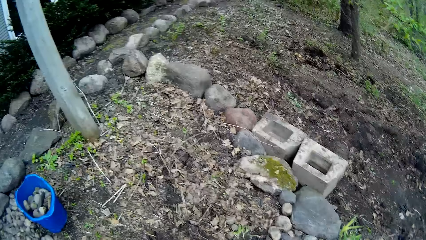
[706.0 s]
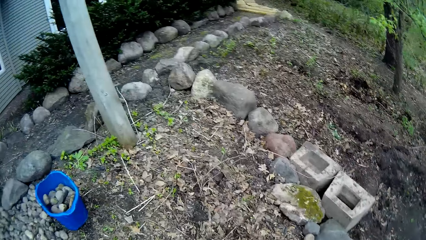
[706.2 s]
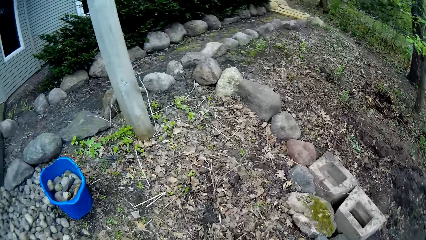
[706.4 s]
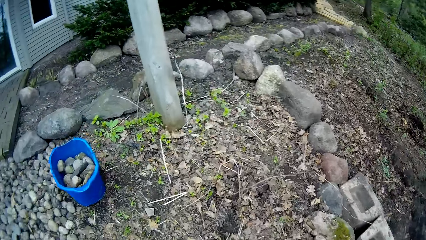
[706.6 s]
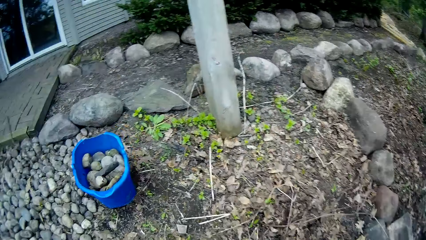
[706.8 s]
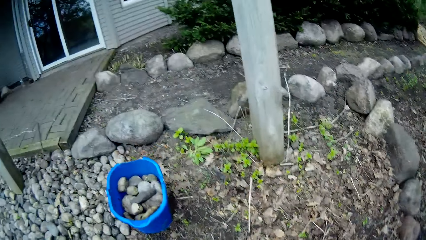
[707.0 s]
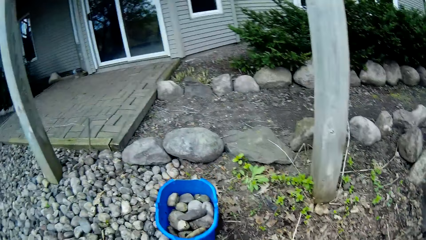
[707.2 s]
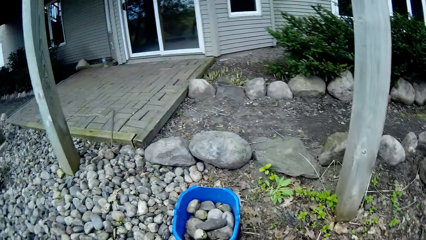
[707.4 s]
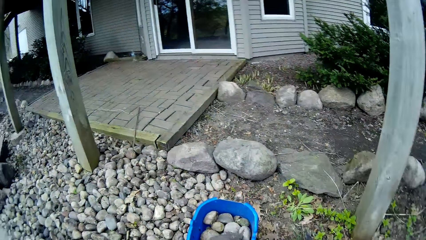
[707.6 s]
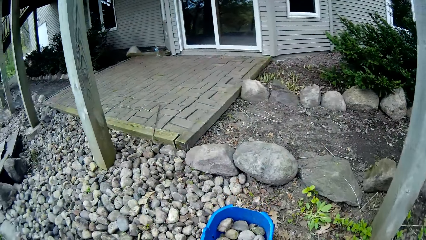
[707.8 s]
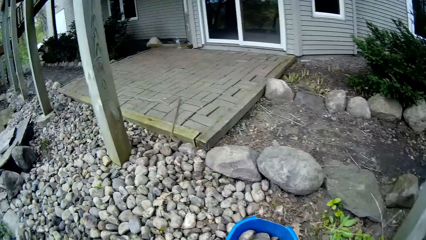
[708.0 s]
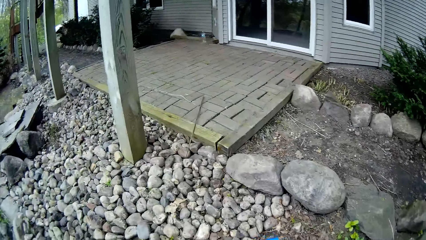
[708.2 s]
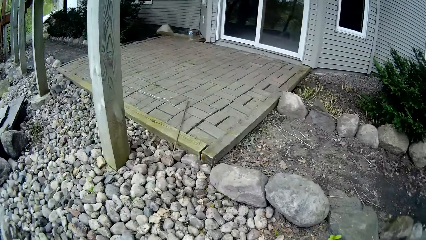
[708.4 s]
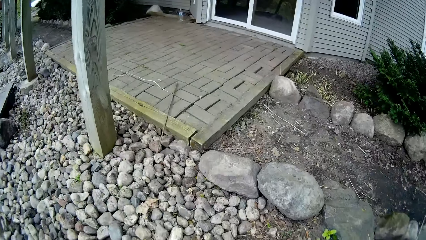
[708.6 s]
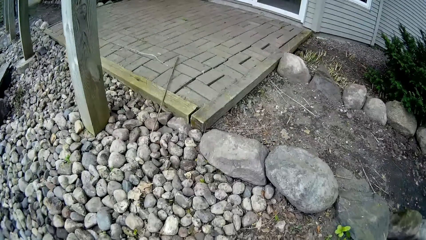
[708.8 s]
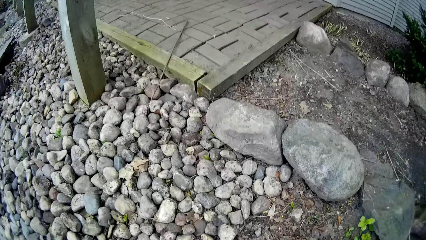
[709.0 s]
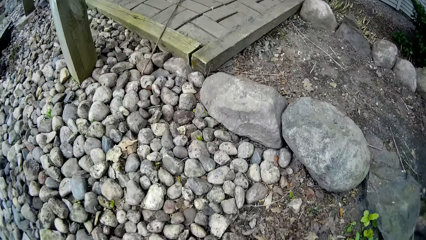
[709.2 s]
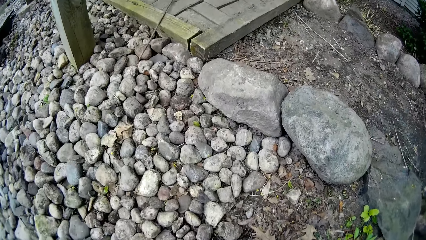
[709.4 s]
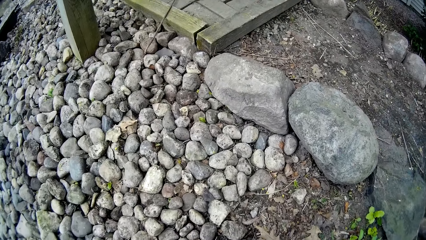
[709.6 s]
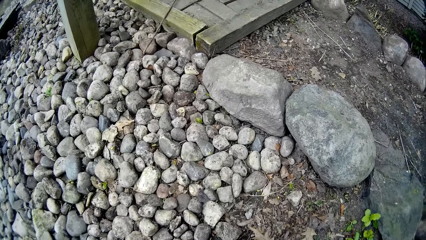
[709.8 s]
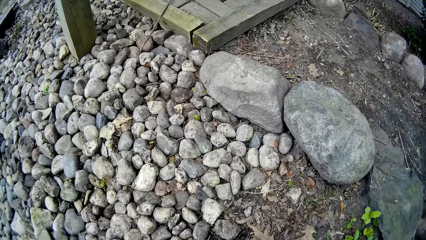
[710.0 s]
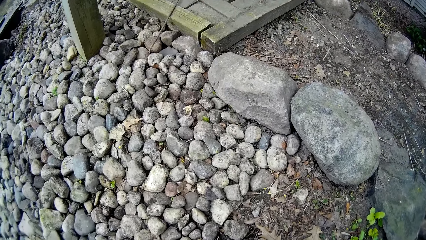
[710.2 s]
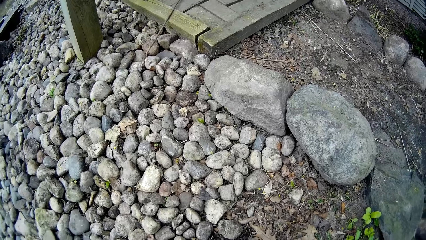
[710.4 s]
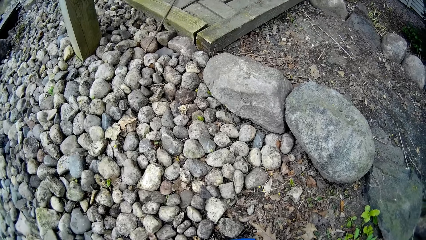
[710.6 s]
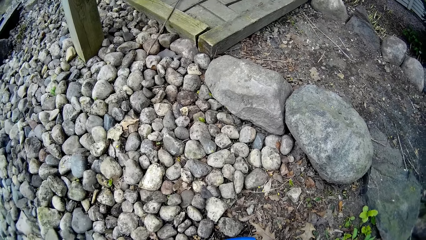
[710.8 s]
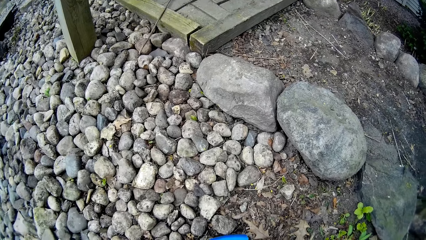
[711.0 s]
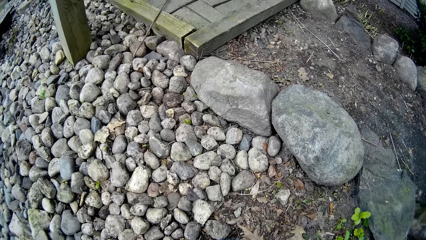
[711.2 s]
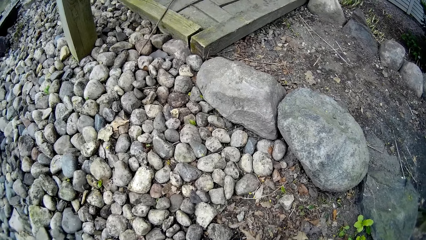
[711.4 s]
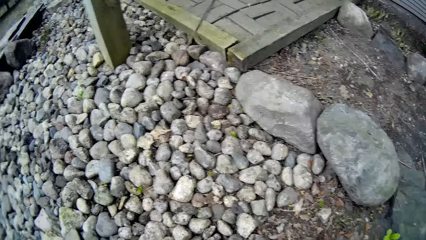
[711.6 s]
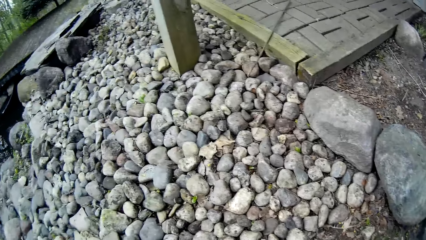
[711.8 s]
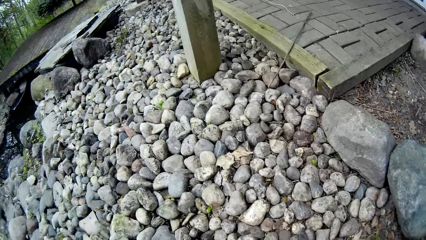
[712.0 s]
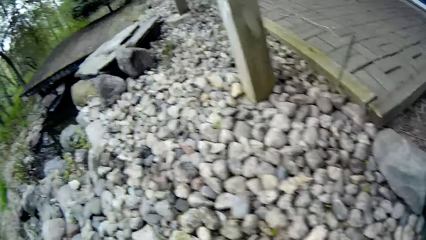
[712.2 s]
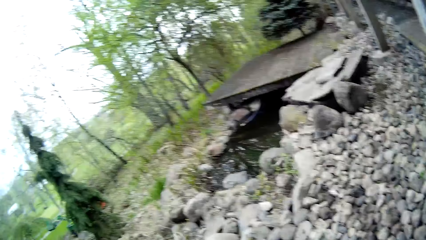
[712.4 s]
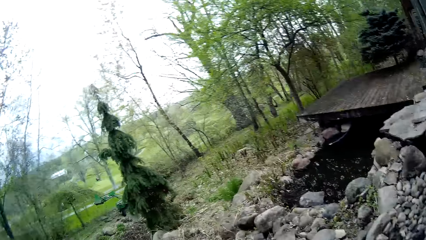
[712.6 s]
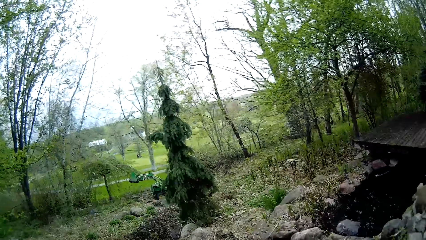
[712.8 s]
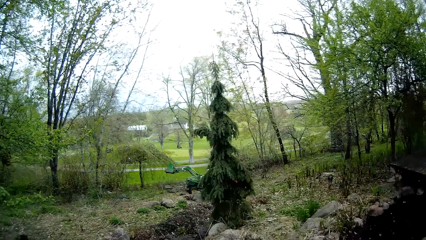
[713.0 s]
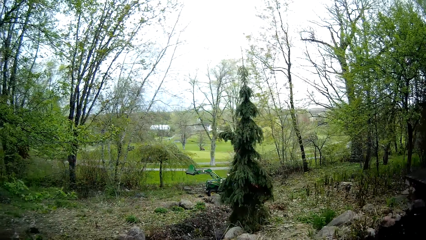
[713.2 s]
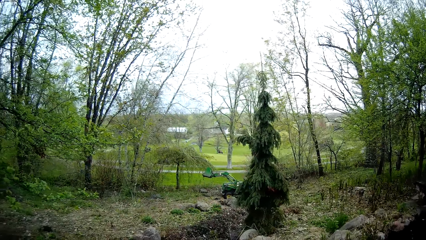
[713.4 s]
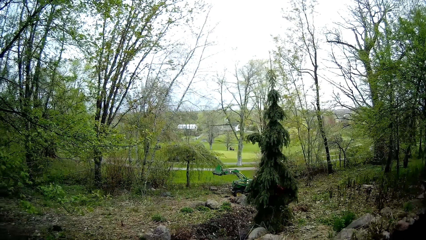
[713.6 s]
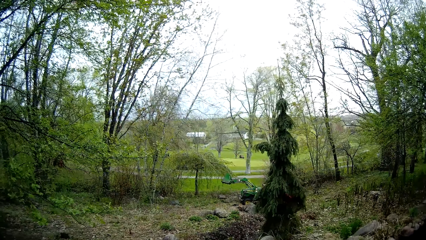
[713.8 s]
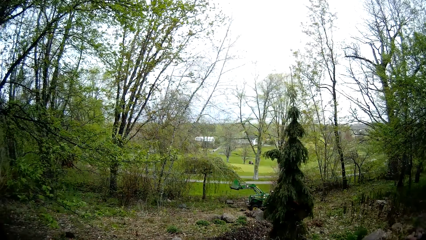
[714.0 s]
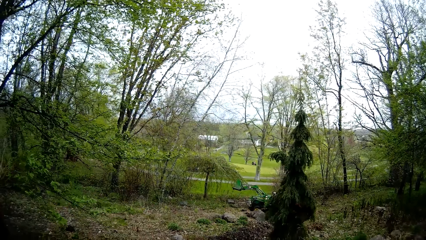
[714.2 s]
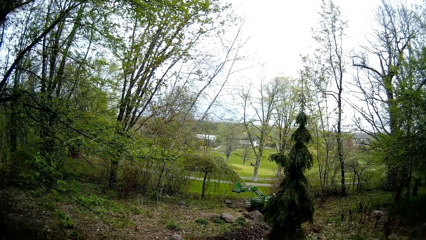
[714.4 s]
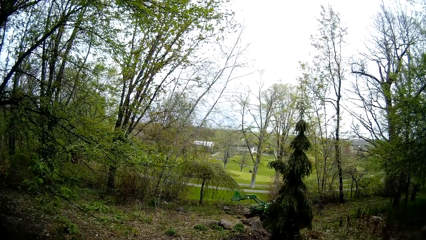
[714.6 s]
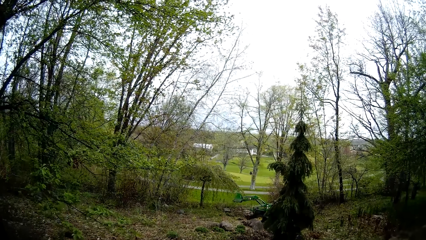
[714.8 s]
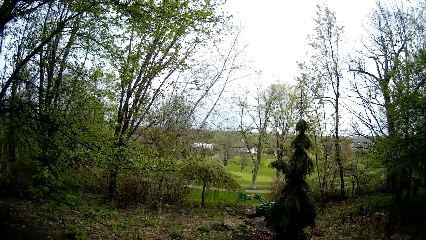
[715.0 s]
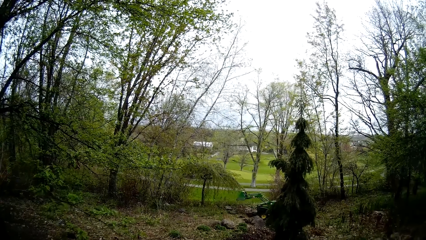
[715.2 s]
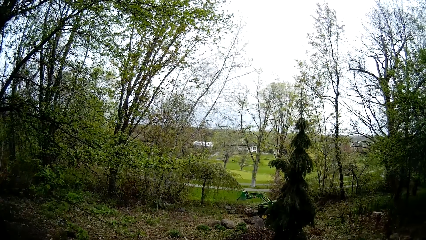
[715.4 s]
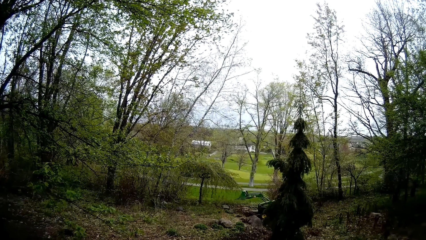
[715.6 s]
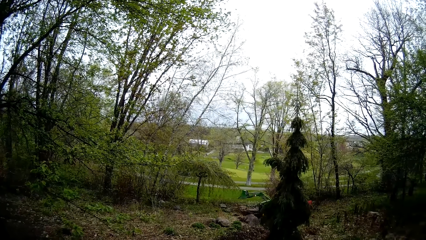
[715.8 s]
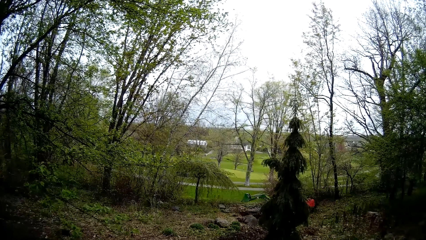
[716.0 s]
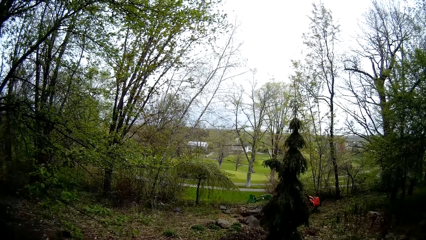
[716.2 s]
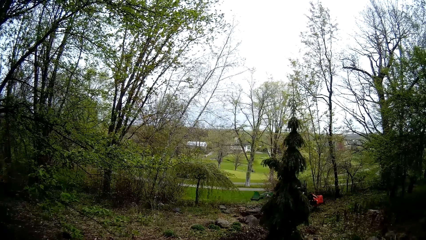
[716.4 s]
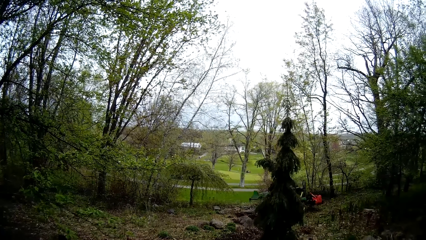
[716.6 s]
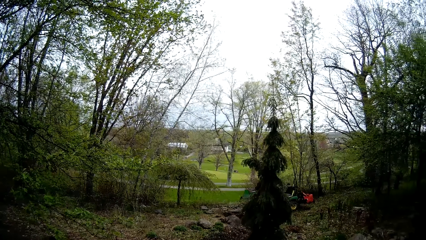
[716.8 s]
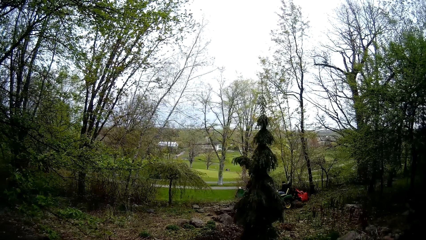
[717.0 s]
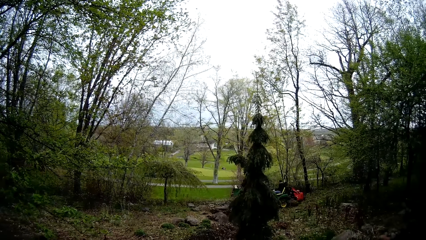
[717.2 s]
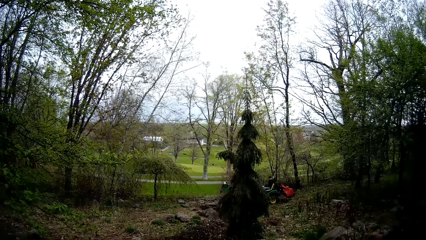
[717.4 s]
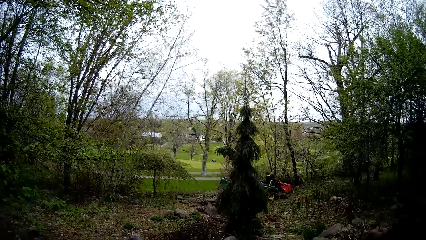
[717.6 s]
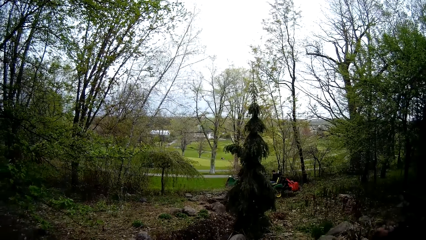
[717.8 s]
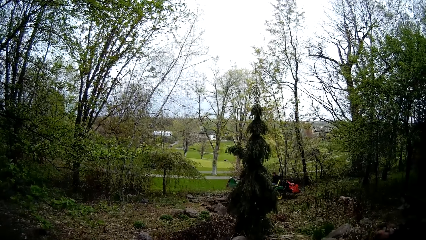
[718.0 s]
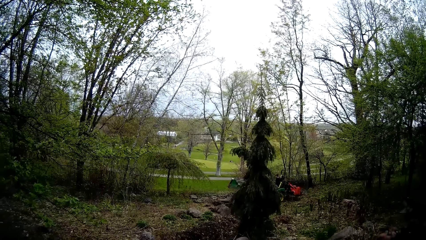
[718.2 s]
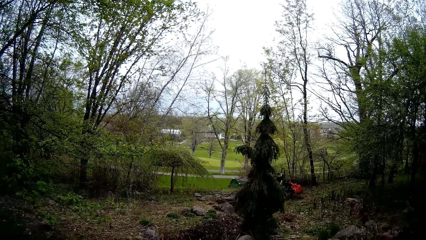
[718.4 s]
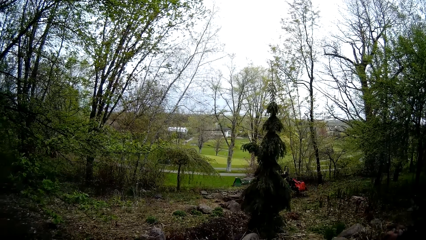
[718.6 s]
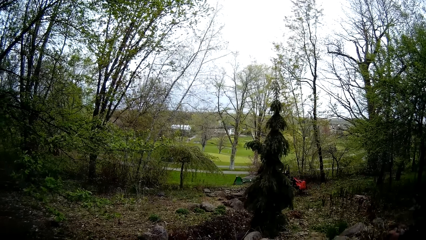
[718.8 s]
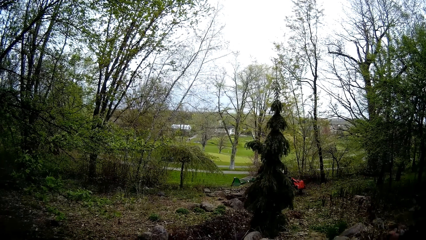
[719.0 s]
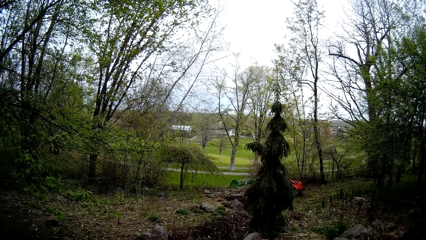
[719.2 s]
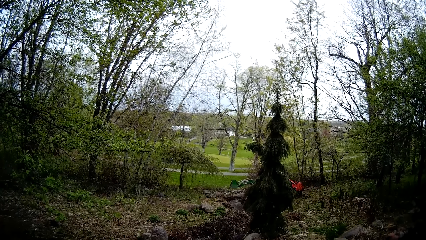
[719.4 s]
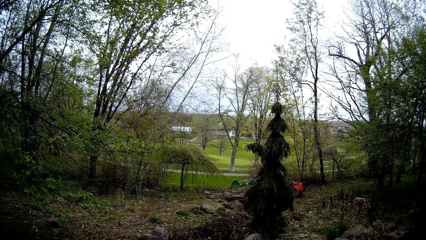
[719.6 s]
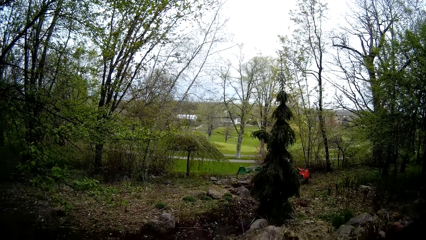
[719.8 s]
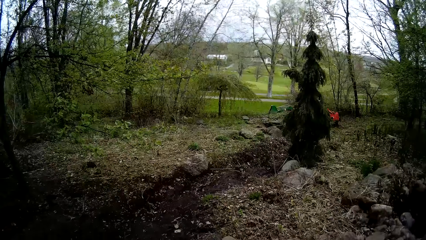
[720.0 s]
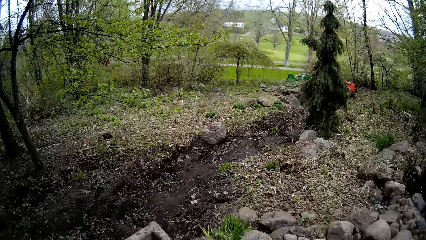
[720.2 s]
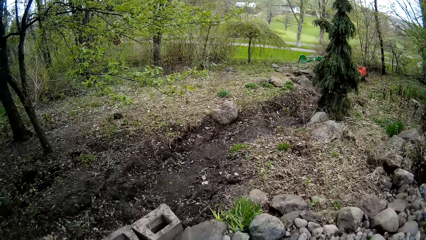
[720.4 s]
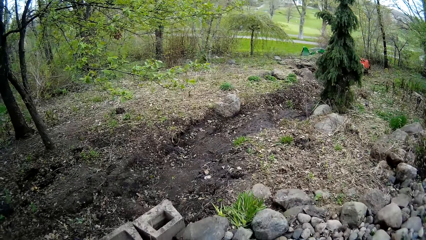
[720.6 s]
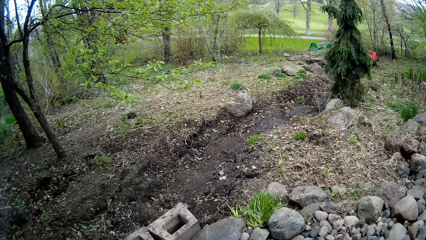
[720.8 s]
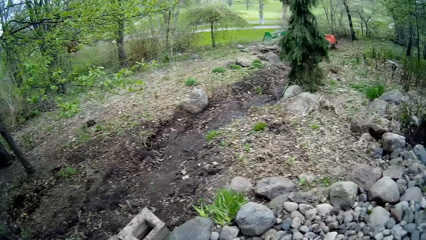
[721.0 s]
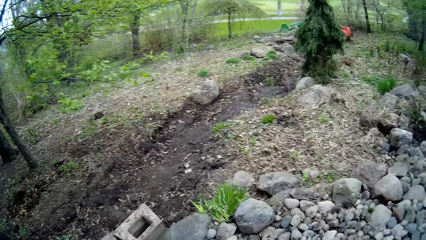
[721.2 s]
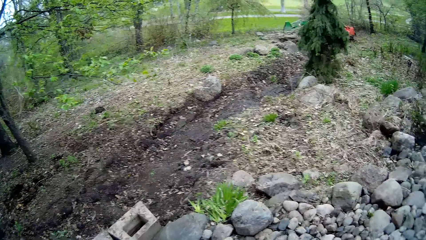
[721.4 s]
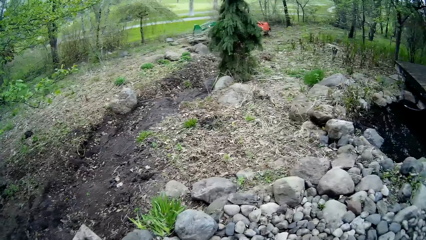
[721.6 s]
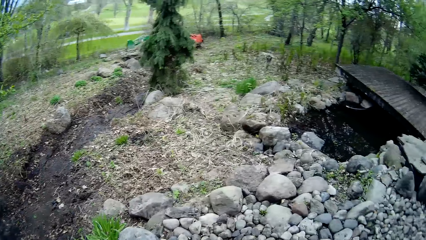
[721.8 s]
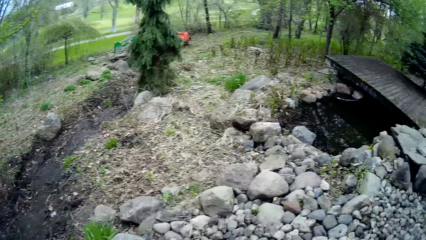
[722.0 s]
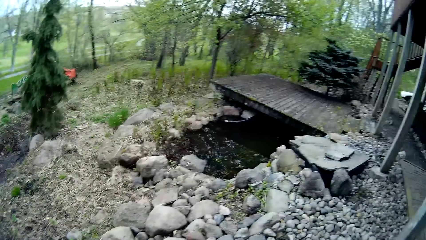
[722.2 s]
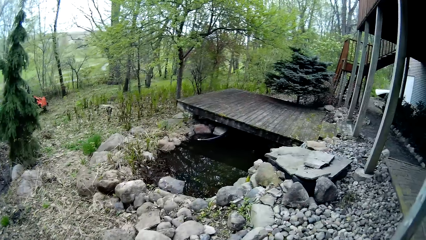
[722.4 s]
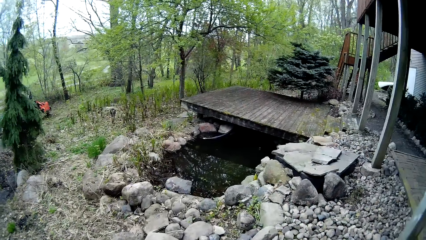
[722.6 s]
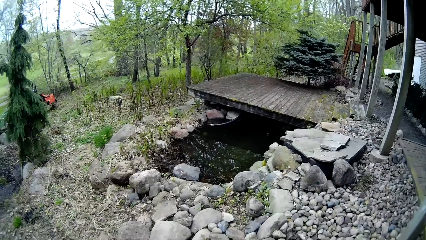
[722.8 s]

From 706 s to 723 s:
The camera wearer looks around. They look around again. A man rides a brush mower. The camera wearer looks around.
